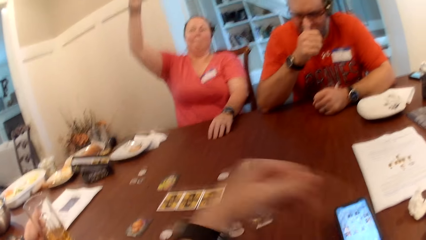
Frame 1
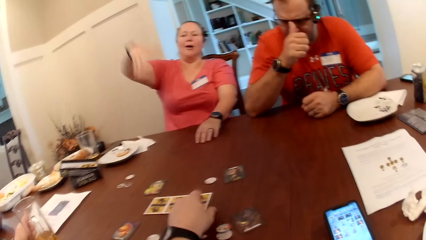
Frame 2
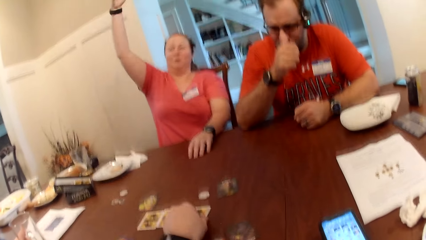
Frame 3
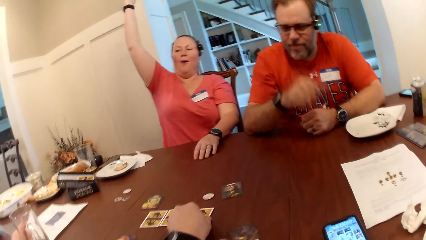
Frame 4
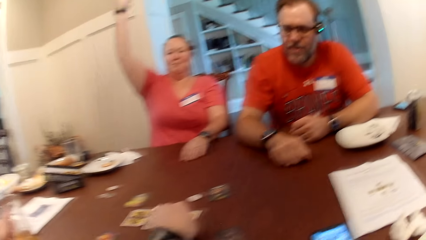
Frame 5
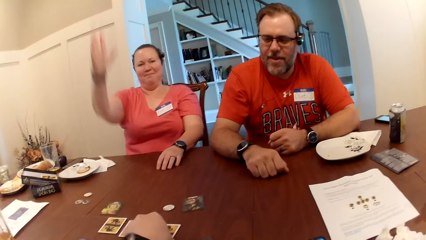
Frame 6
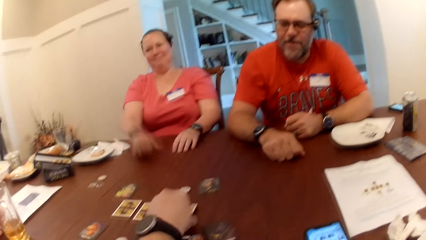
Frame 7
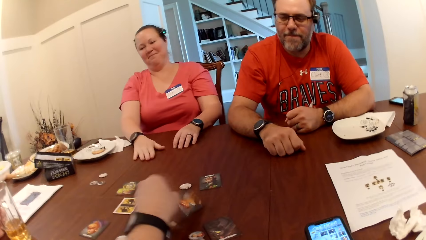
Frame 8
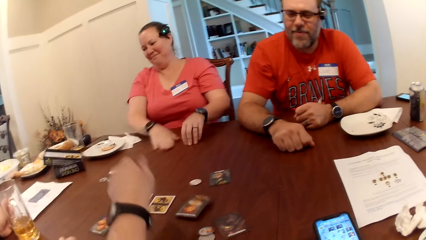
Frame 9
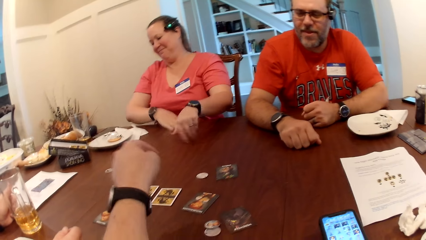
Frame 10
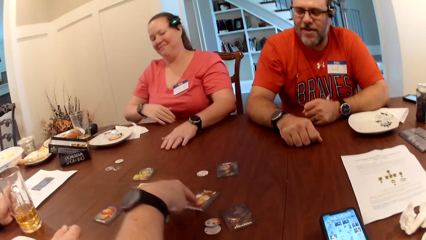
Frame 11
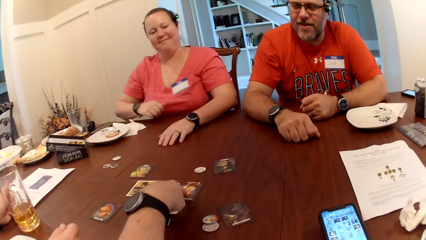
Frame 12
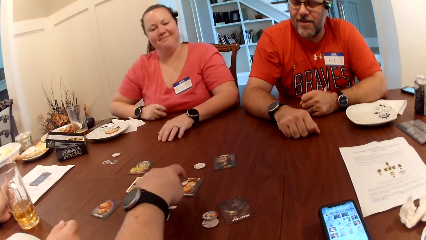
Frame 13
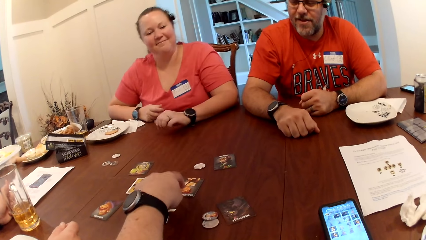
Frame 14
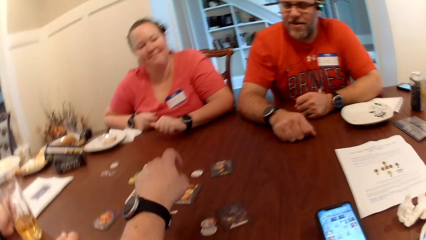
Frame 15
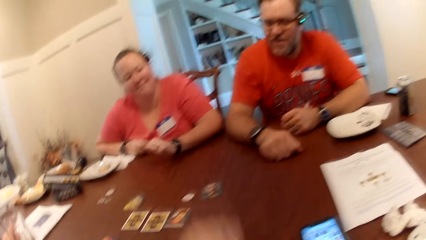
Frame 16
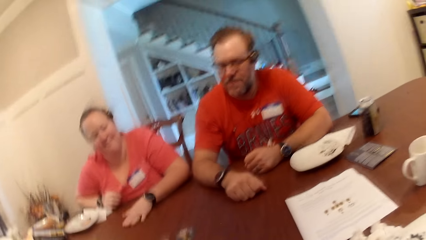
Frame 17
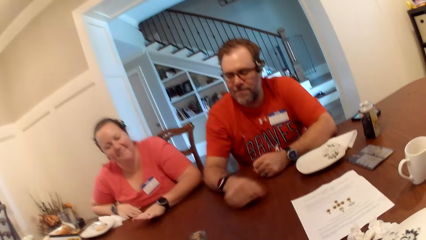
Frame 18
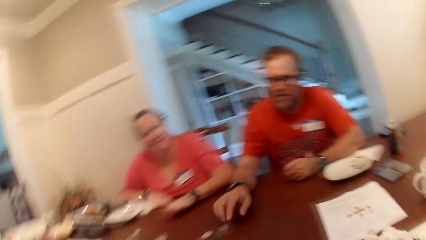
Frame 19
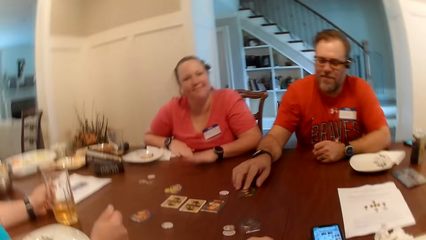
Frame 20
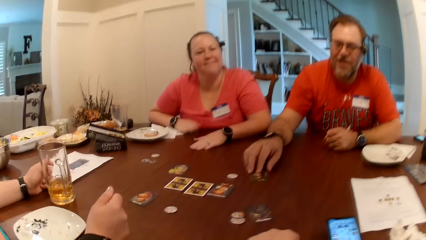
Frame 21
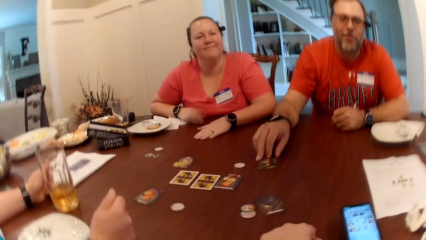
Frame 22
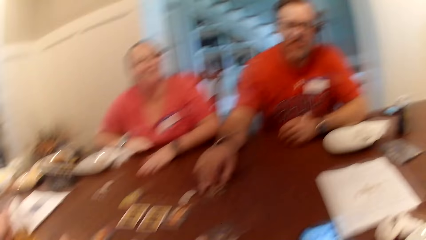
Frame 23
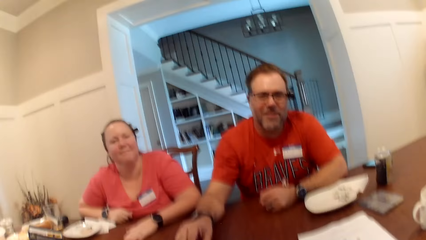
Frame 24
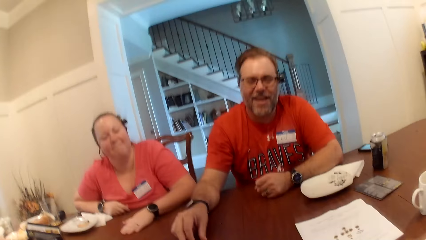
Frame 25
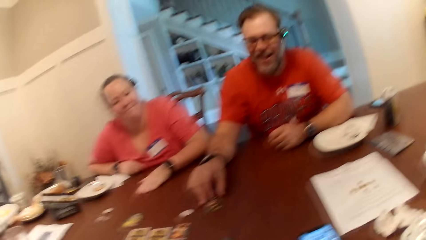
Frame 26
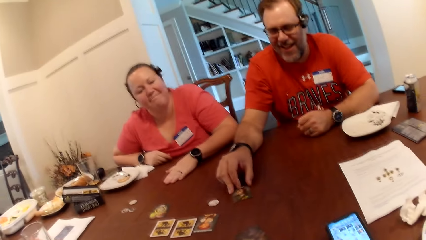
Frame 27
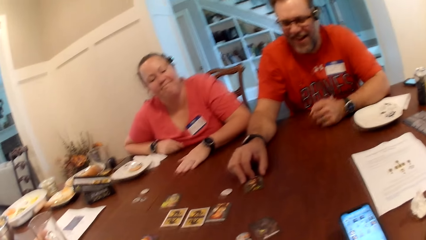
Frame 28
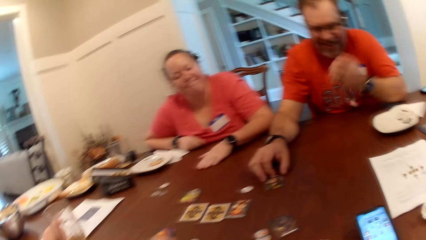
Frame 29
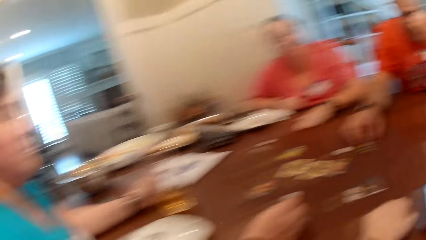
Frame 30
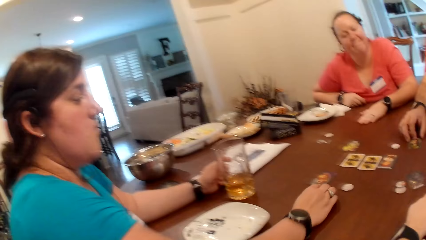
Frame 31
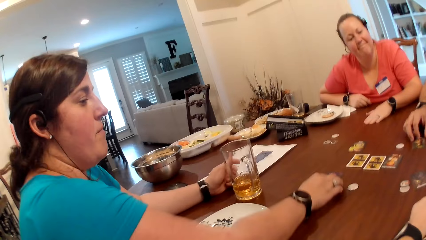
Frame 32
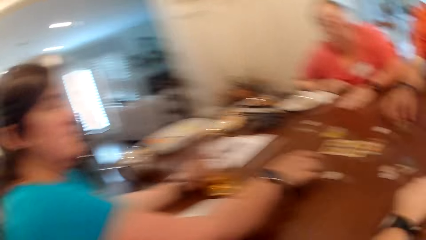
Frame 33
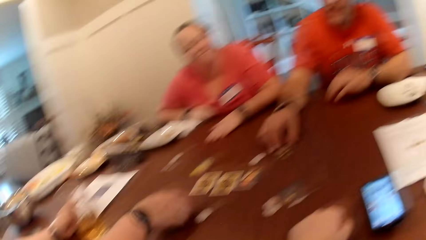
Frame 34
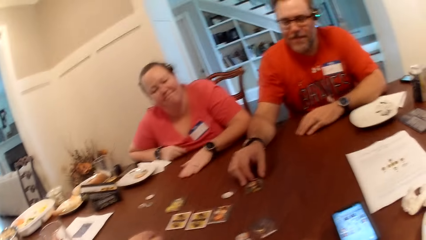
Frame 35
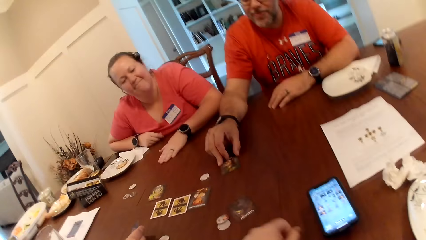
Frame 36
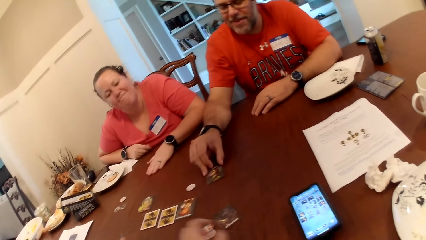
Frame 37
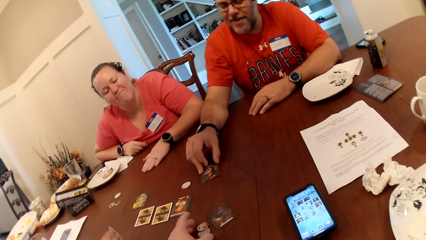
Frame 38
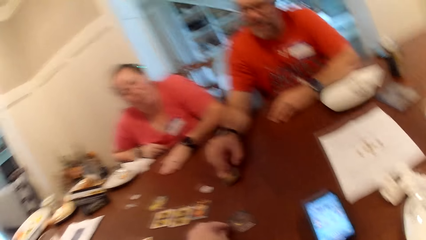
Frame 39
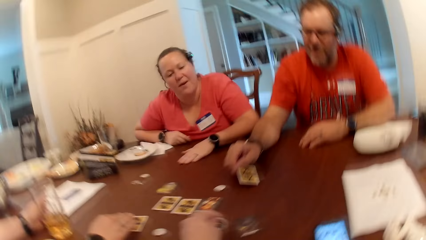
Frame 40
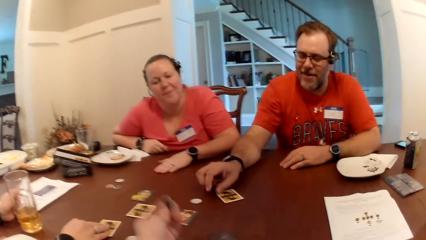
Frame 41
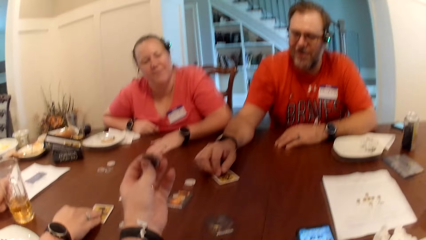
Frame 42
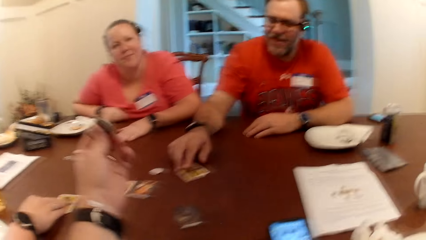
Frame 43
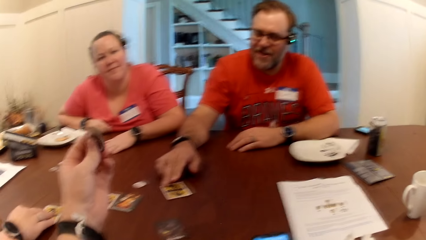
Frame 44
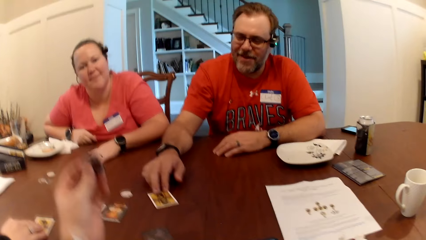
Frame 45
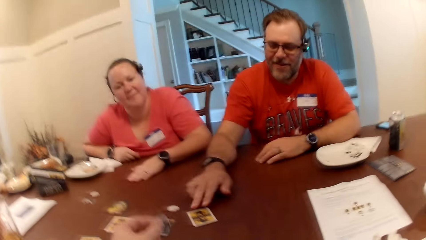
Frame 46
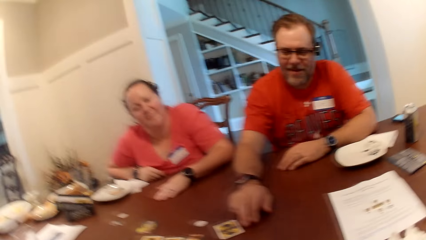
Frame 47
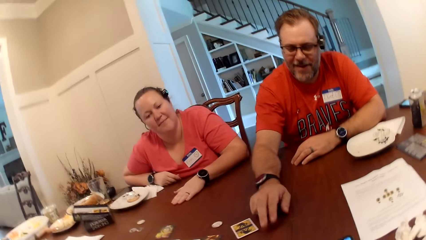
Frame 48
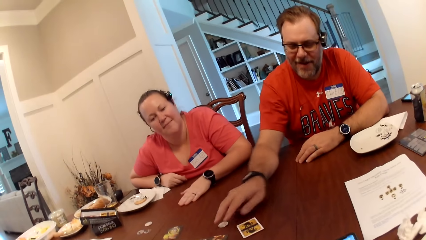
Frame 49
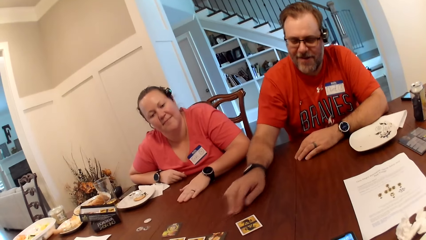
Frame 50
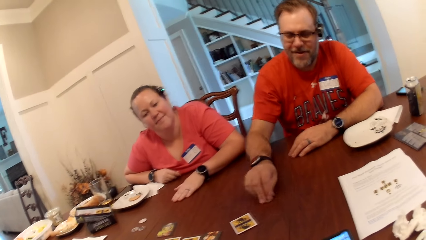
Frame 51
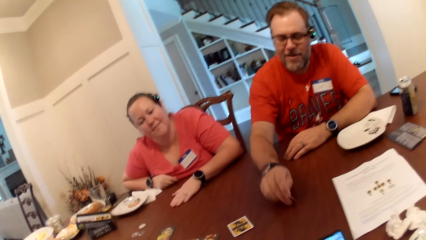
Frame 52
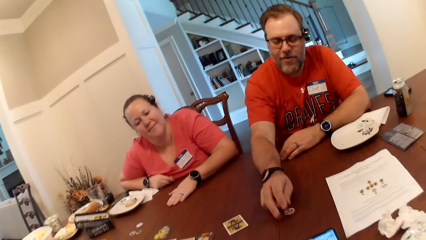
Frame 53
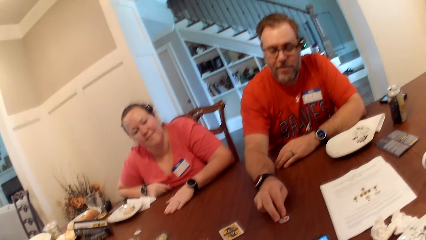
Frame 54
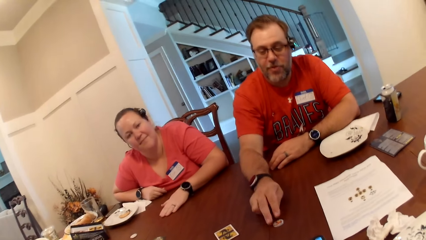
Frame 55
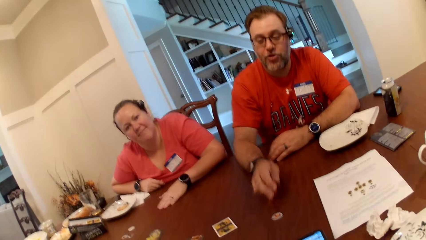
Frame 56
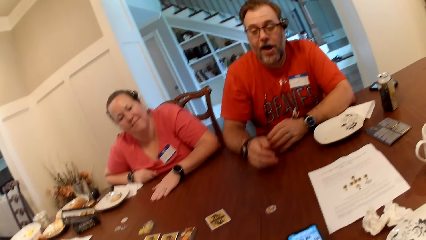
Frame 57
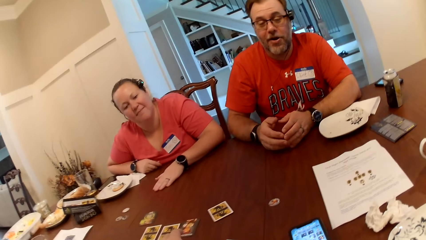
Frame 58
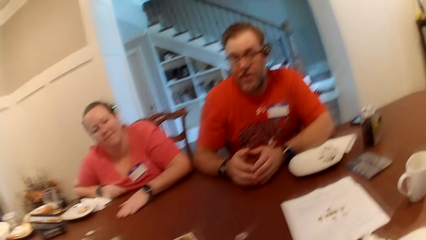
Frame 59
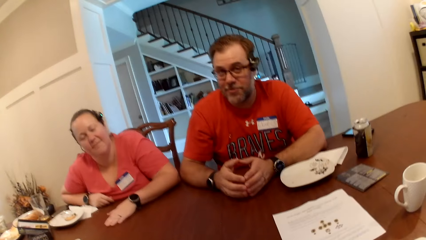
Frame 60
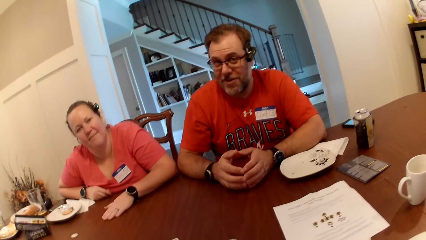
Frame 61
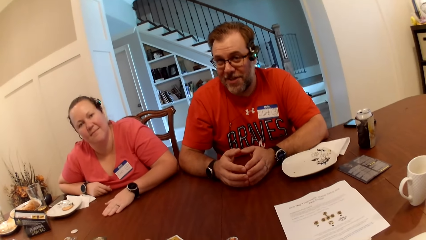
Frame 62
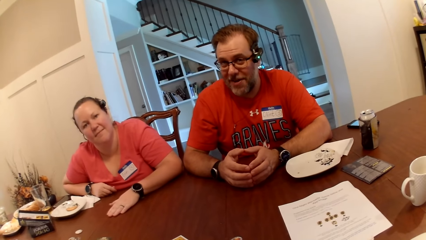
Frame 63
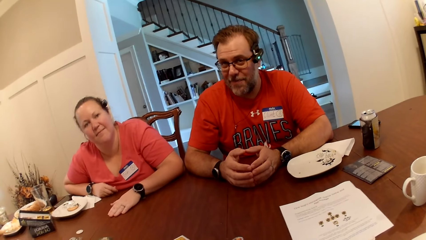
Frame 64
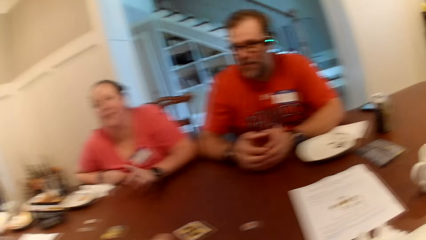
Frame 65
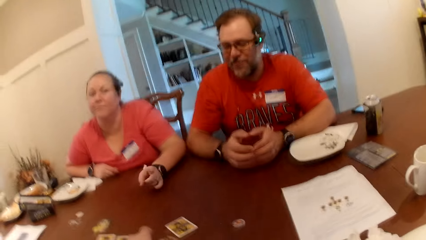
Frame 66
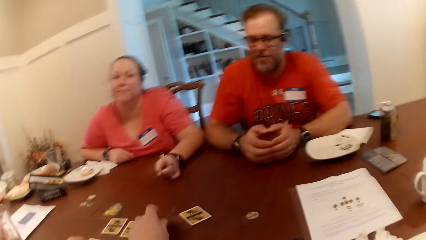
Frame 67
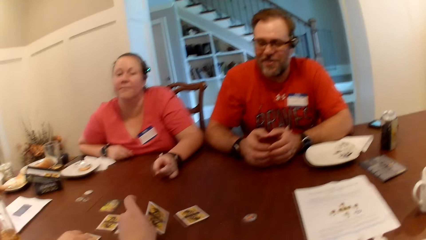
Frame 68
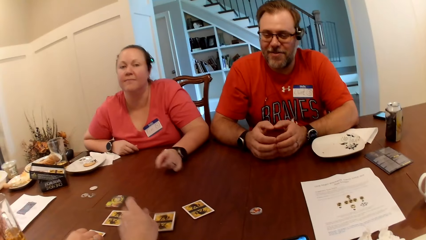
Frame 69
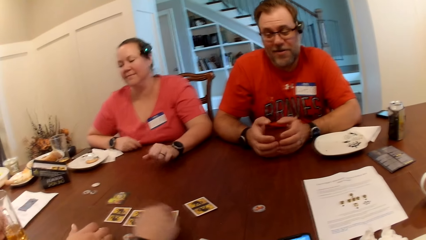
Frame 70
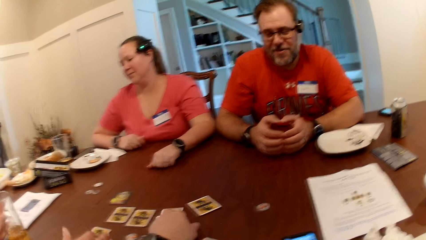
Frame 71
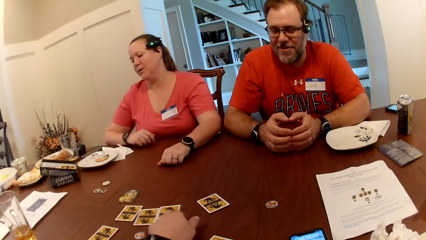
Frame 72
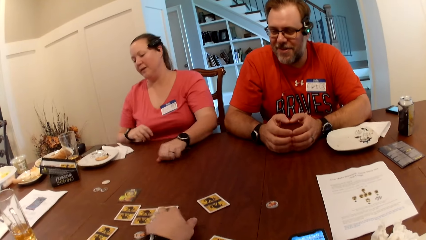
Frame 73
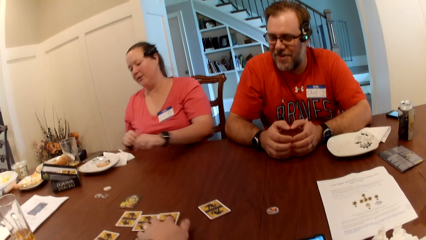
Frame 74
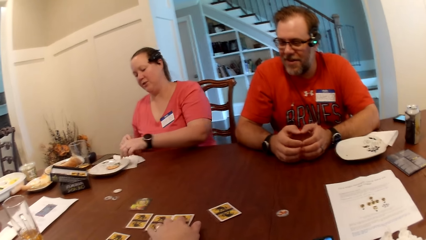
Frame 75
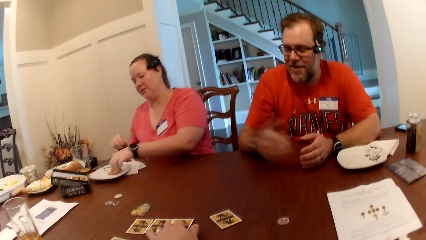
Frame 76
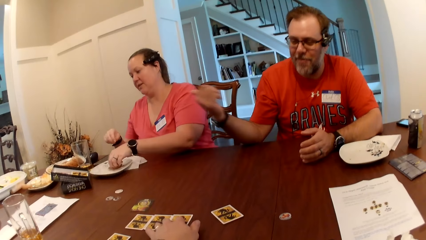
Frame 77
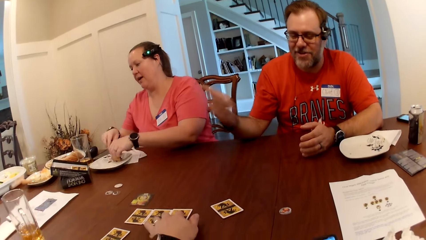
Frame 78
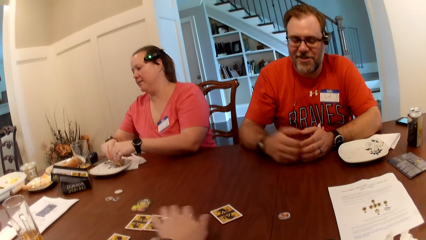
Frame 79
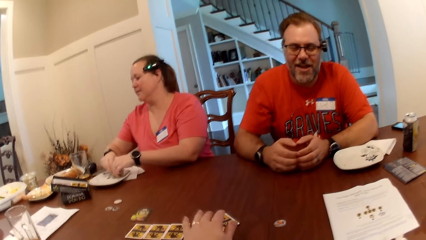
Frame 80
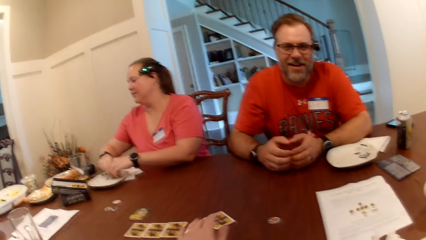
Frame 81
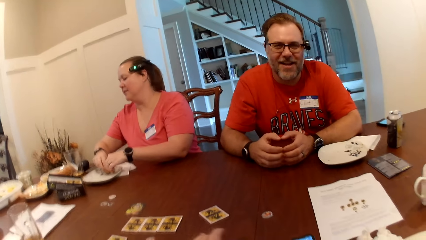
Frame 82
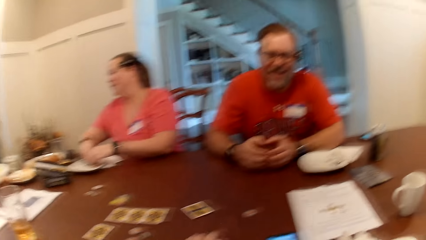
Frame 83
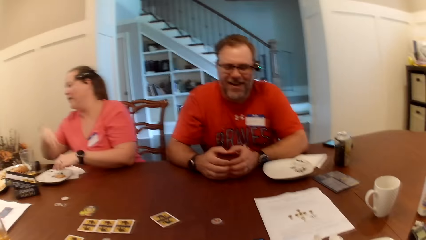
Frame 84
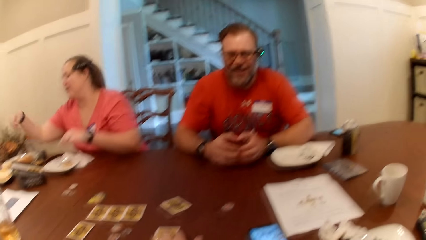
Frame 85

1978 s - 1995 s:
The camera wearer flips a card from the table with his left hand. A woman hits the table with her right hand. The camera wearer touches the card on the table with his left hand. A man moves the card on the table with his right hand. Another woman flips the card on the table with her right hand. The camera wearer picks up the token from the table with his left hand and drops the token on the table with his left hand. The man moves the token on the table with his right hand. The camera wearer flips the card on the table with his left hand. He moves the cards on the table. The first woman touches a cookie on a plate on the table with her left hand and holds the cookie on the plate on the table with both hands.
